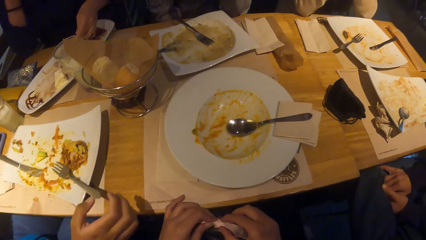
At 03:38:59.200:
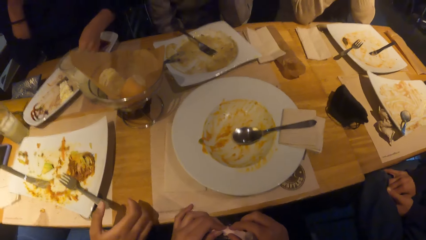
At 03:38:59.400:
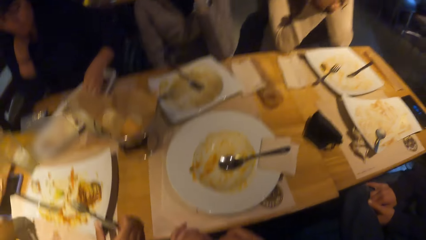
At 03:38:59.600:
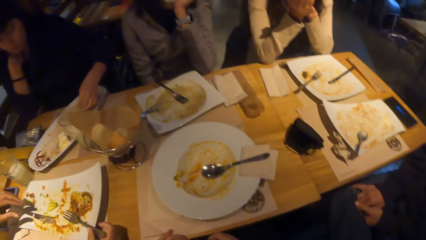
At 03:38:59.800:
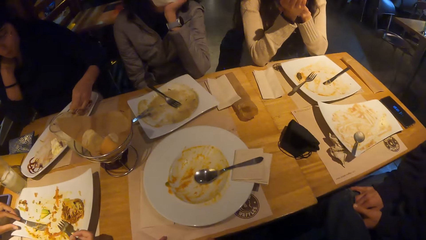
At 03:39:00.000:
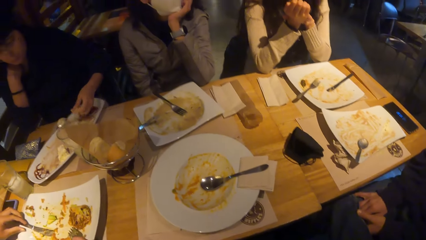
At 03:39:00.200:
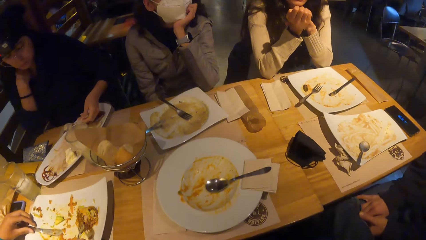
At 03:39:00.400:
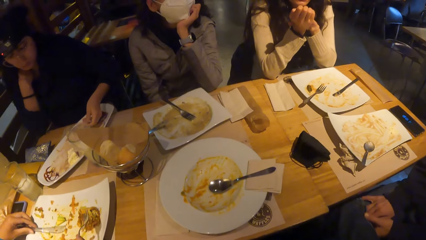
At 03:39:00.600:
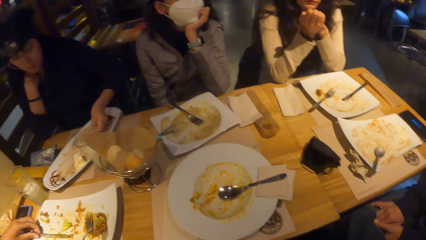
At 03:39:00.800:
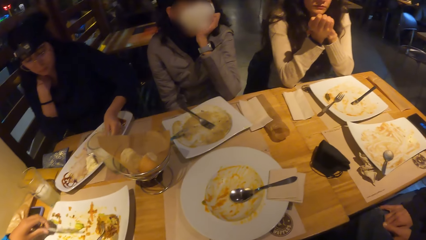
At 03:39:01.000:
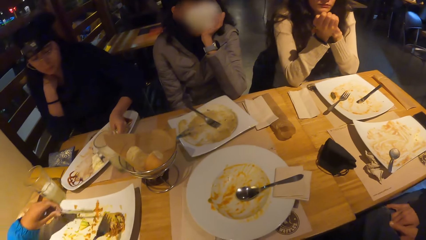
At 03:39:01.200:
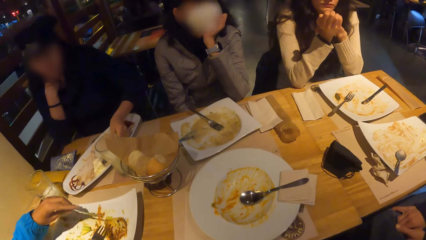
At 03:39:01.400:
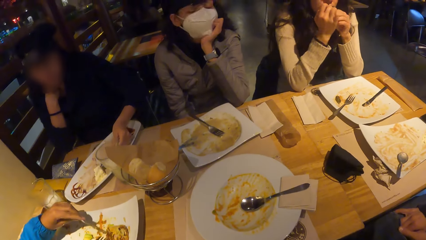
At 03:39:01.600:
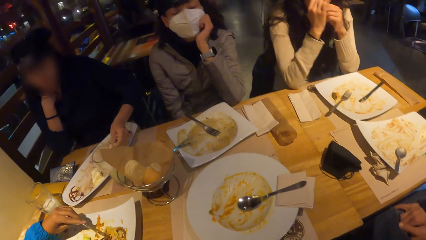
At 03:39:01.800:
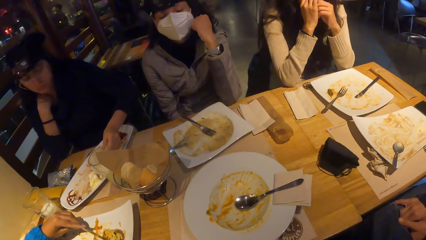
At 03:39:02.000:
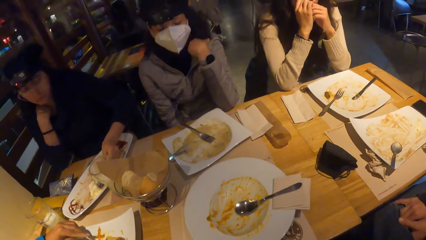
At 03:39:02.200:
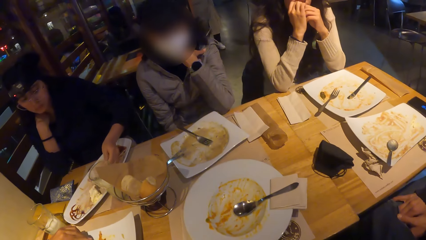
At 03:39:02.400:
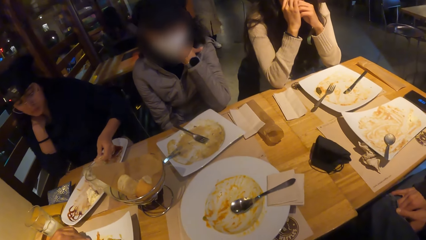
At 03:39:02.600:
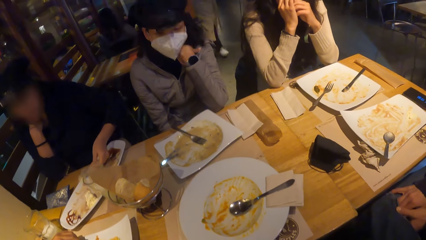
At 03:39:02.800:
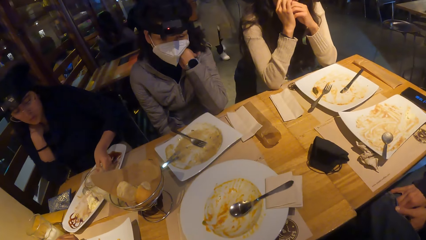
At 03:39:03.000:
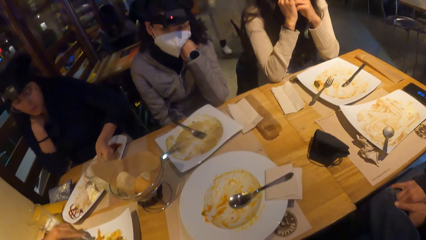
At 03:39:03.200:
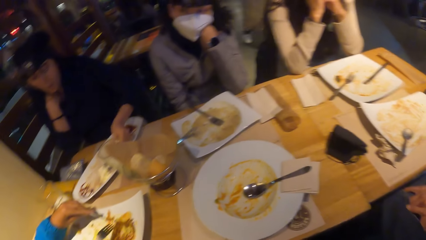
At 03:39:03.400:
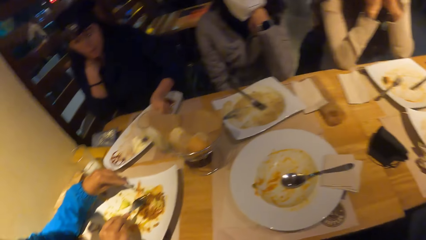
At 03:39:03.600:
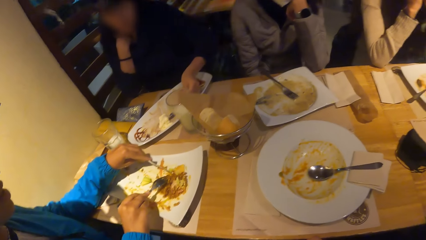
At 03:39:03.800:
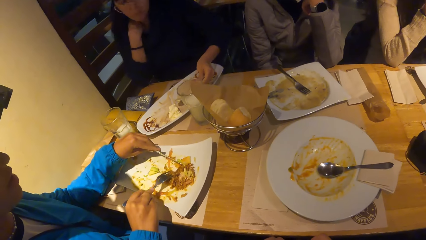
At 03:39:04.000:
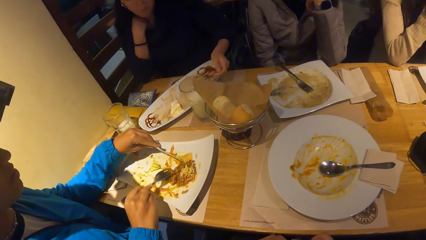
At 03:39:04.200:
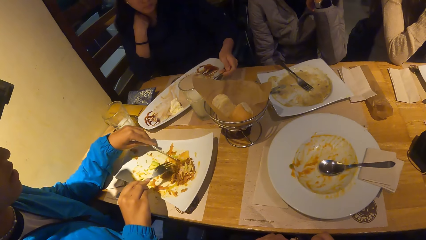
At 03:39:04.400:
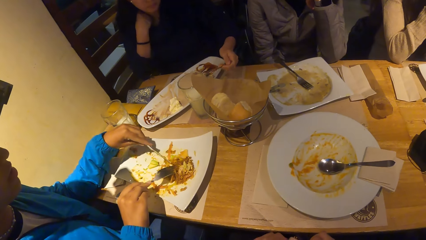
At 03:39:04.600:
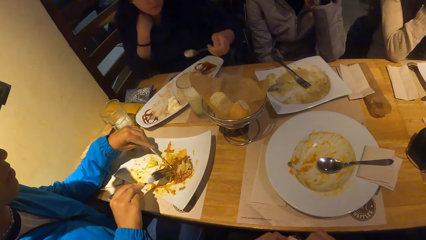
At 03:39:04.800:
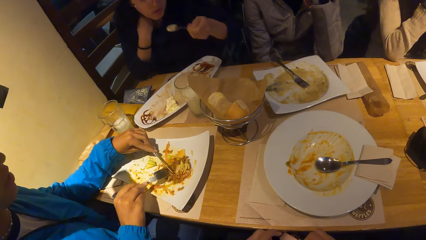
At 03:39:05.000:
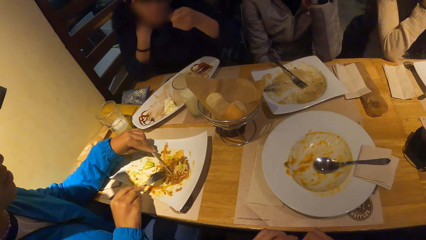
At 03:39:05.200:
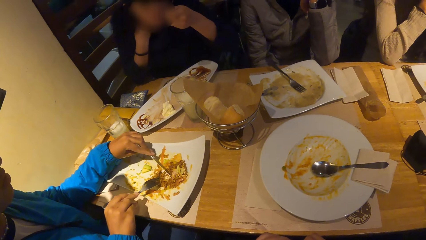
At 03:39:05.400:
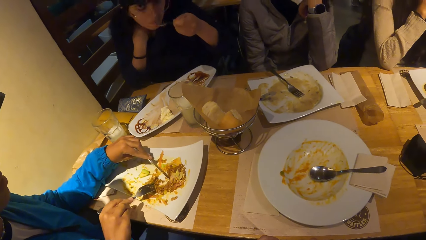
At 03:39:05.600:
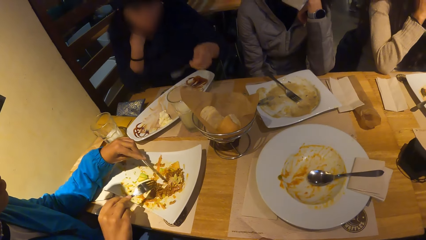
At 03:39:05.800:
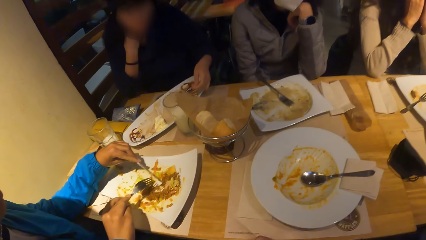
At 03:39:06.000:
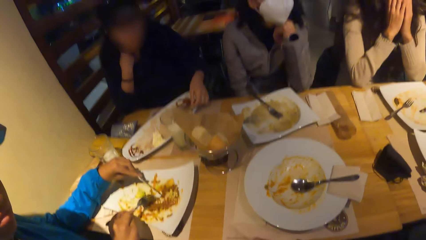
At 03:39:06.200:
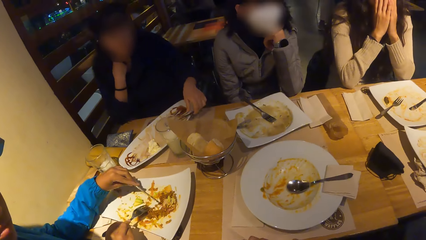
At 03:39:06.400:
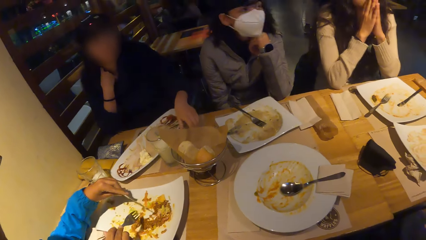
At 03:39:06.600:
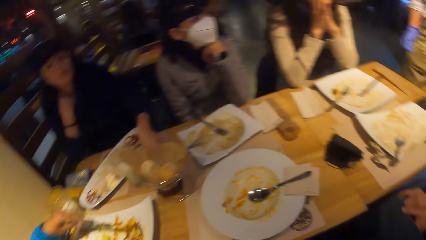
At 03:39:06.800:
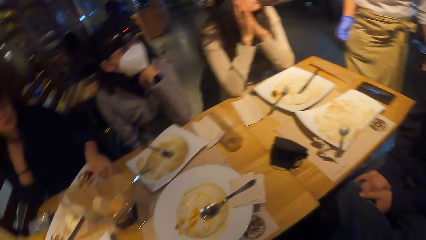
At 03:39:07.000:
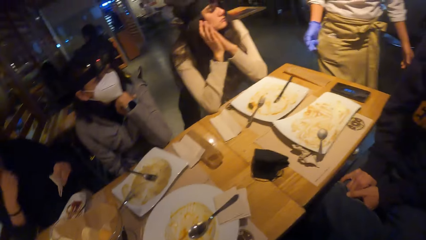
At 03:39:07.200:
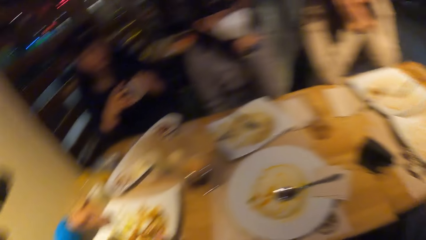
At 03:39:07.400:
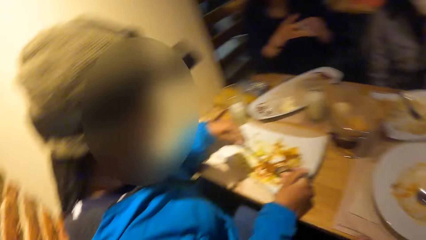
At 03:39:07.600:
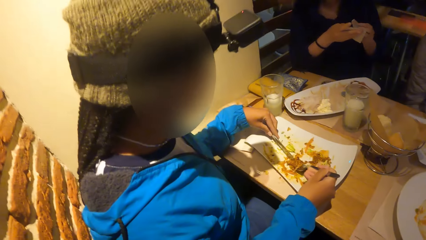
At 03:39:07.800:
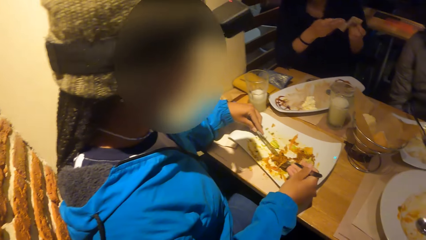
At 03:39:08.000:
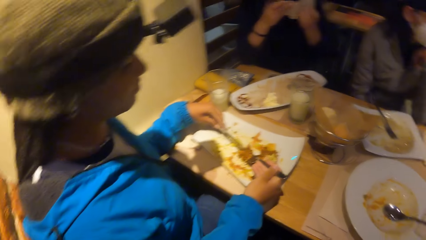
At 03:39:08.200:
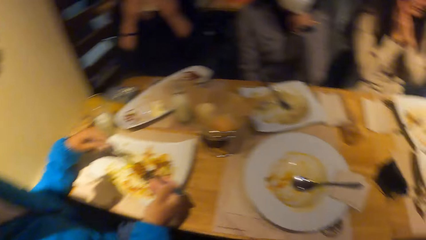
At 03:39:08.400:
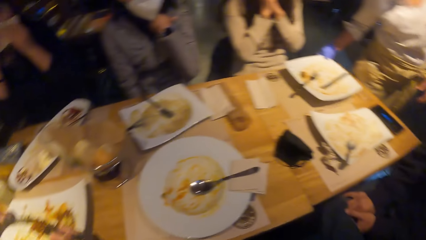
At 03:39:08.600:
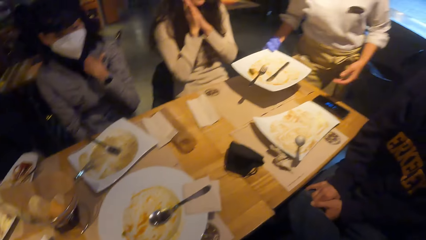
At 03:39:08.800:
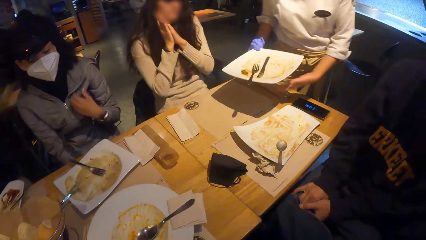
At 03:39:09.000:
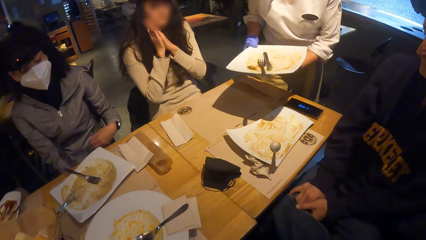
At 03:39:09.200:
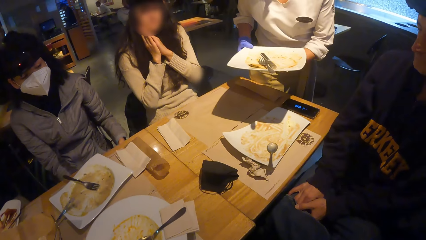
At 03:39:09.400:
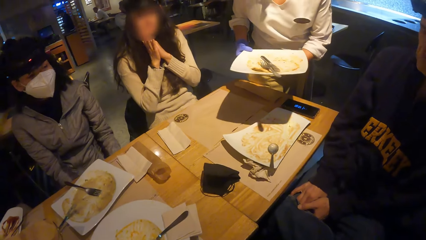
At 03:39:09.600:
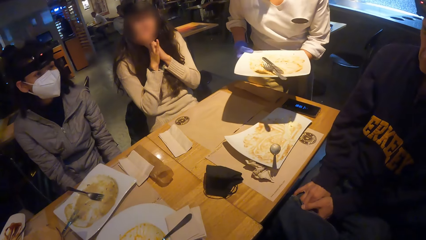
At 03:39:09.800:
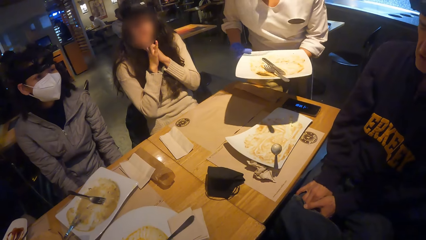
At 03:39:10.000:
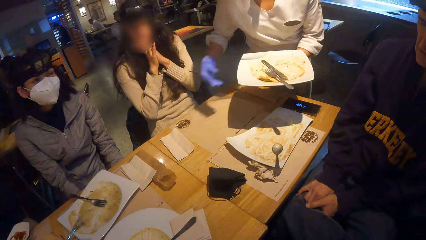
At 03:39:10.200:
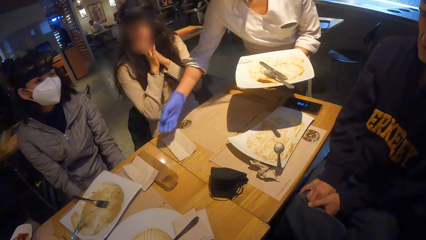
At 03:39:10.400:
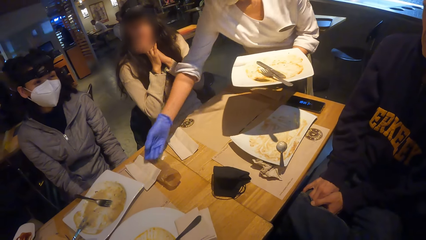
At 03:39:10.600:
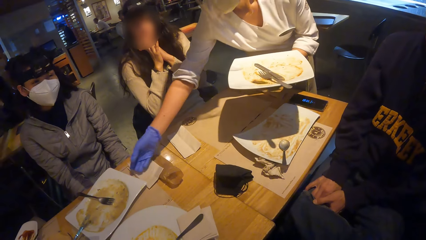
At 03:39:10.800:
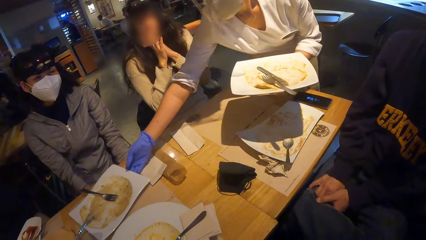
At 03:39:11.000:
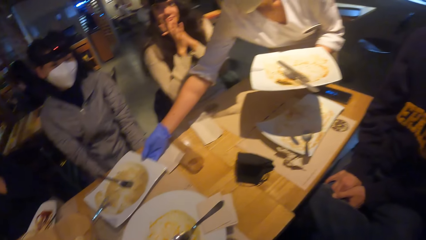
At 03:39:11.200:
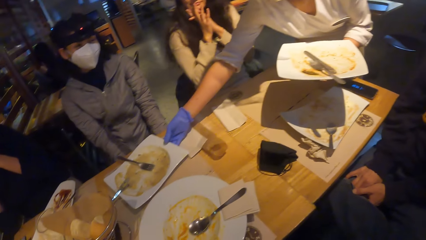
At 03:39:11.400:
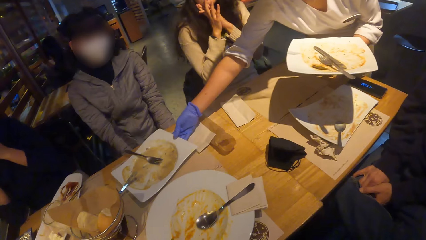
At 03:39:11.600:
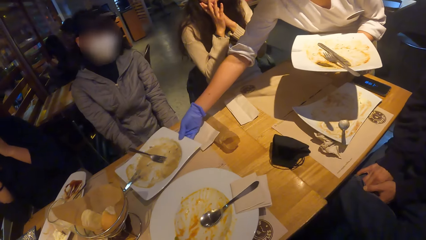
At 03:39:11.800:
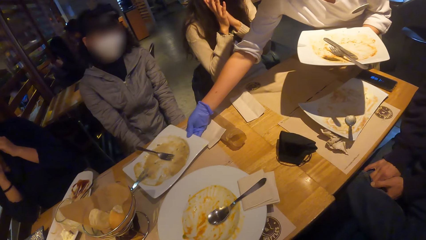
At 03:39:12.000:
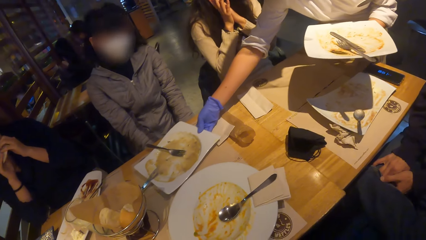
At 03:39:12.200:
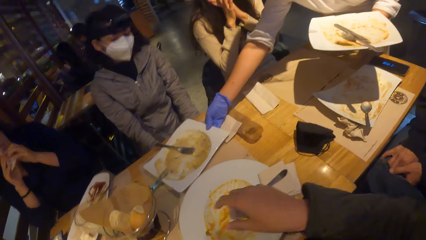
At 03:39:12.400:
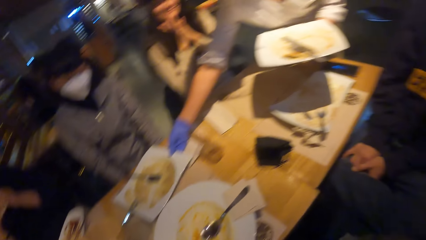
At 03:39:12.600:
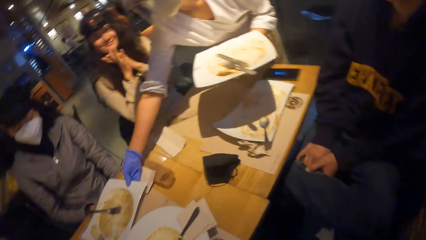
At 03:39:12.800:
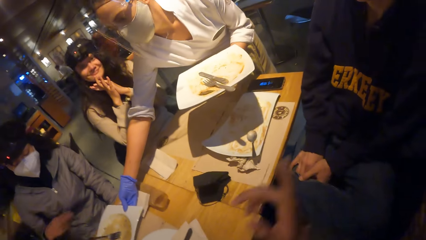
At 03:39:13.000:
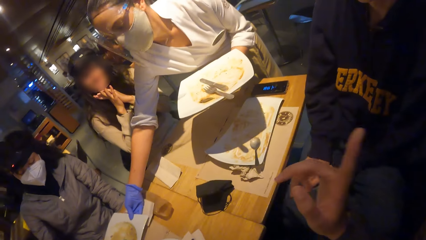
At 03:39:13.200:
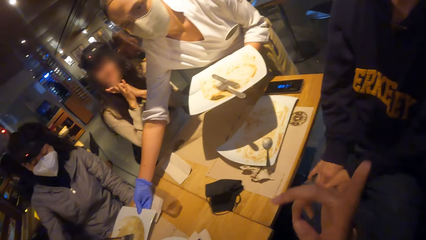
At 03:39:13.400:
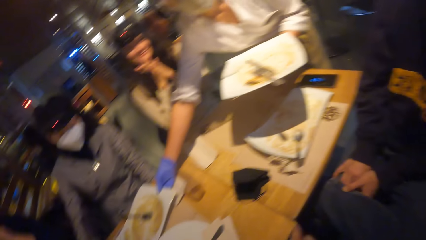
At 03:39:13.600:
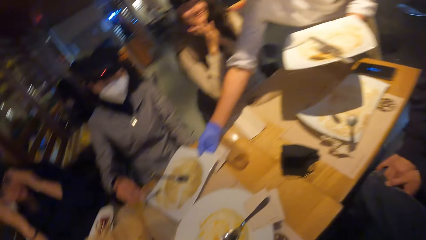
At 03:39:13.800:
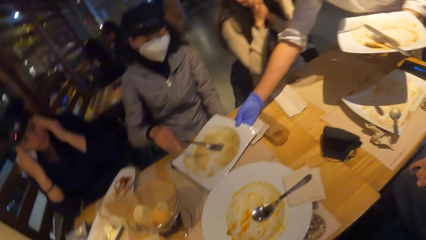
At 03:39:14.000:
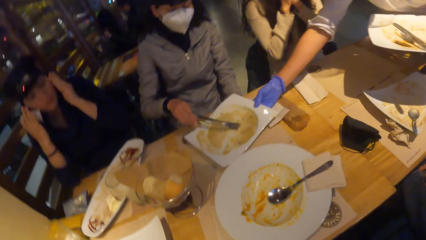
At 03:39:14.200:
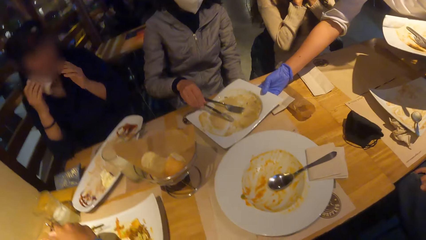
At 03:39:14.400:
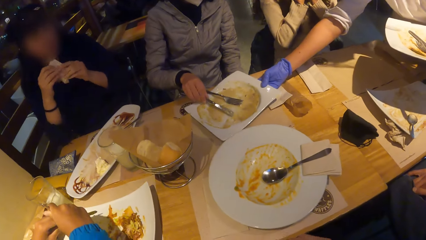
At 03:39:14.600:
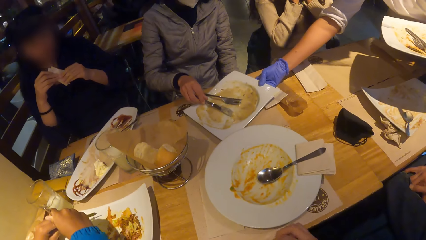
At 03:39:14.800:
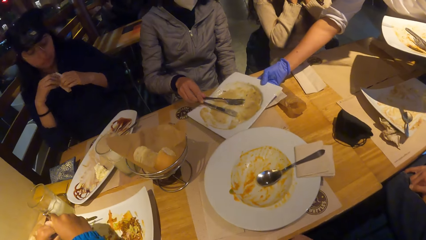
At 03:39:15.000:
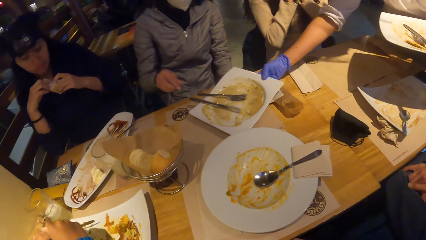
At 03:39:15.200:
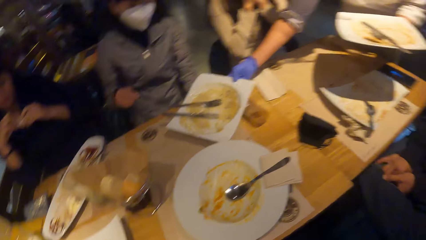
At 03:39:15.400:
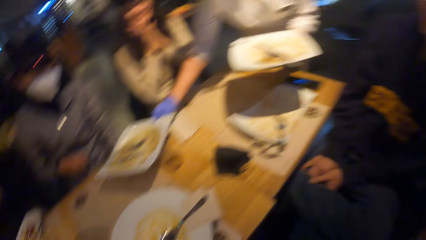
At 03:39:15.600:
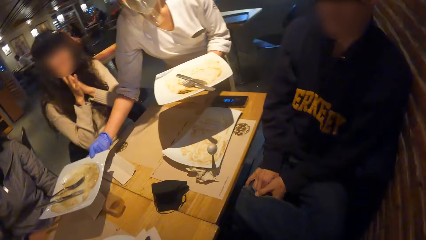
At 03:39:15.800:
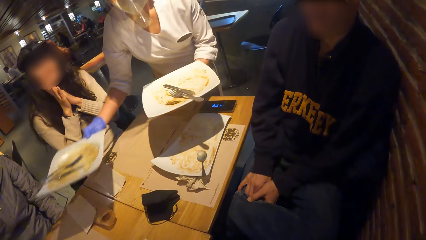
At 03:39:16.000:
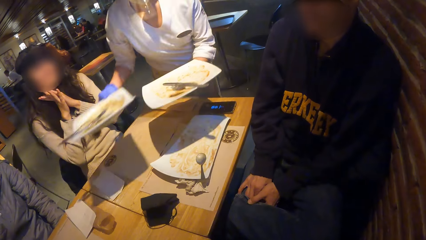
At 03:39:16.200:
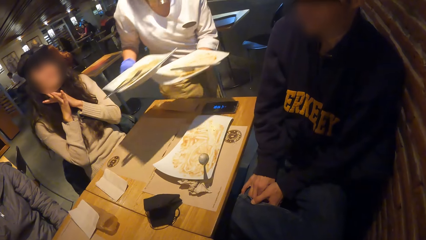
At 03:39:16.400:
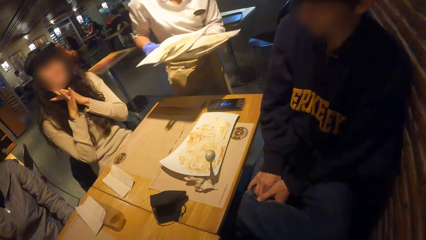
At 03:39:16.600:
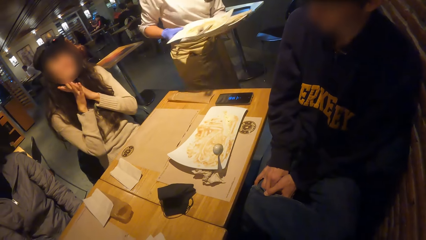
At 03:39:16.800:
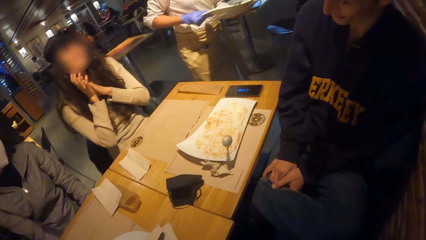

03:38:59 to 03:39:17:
A woman takes the spoon. Another woman picks up her fork and her knife from her plate with her hands. A third woman takes the food with the spoon. A fourth woman looks at the plate. The third woman eats the food and puts down the spoon. A fifth woman clears the plate before another woman with her right hand. The third woman wipes her mouth. The fifth woman places the plate on her left hand. A man takes the plates. The fifth woman holds the fourth woman's plate with her right hand. The fourth woman puts her knife in her plate with her right hand. The fifth woman clears the plate before the fourth woman with her right hand.
